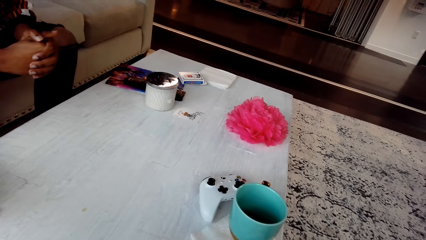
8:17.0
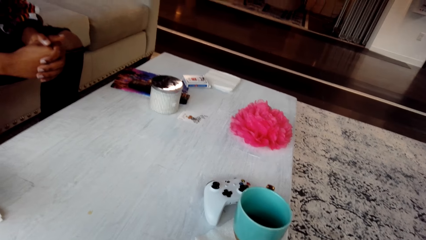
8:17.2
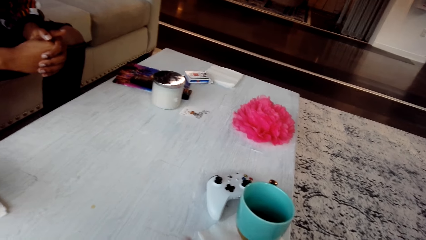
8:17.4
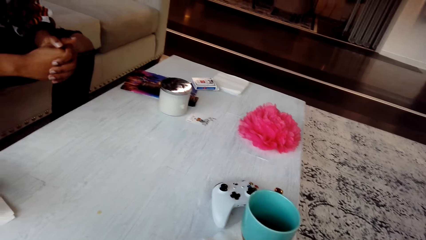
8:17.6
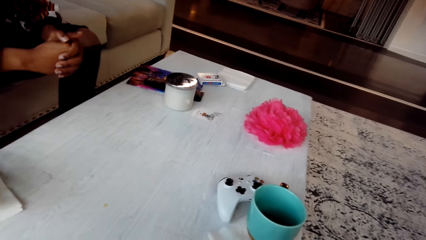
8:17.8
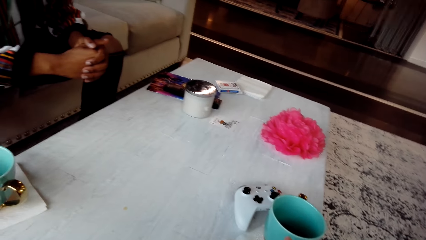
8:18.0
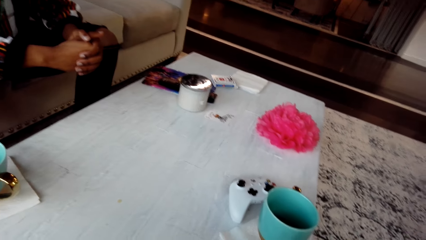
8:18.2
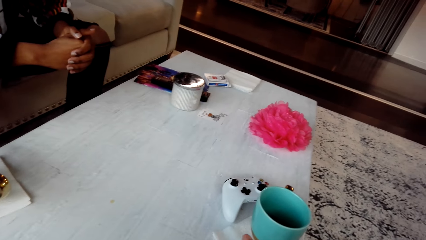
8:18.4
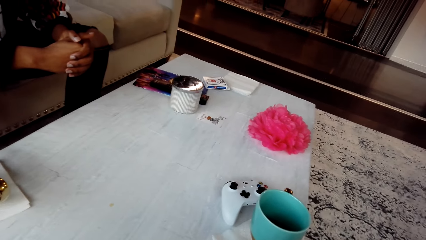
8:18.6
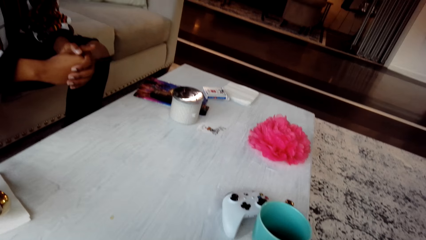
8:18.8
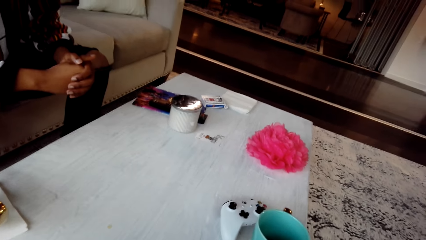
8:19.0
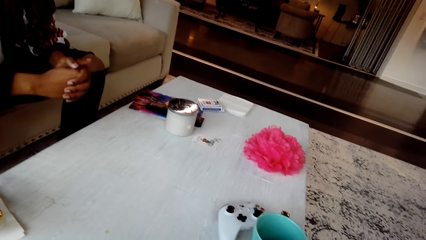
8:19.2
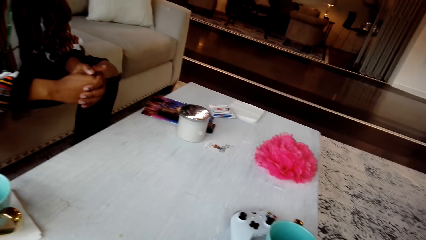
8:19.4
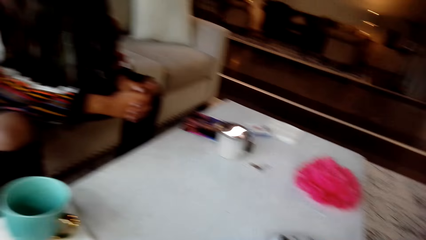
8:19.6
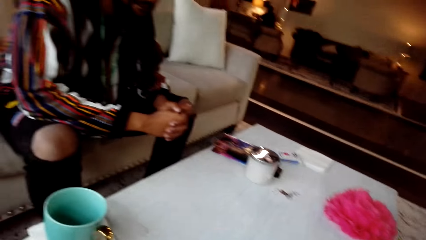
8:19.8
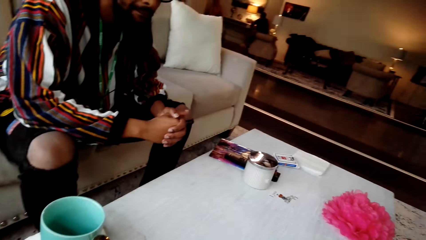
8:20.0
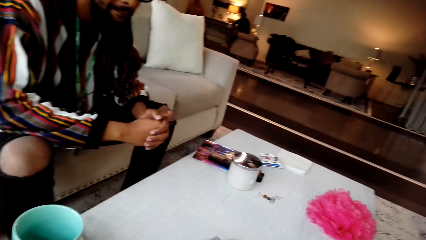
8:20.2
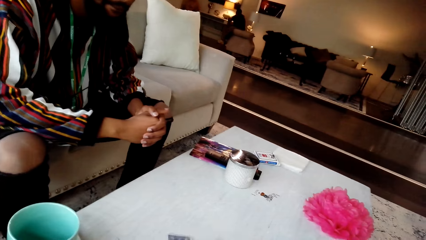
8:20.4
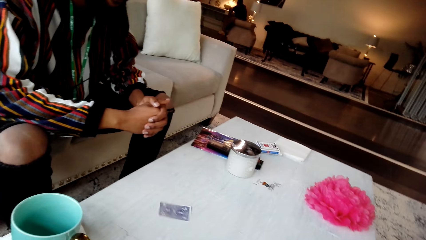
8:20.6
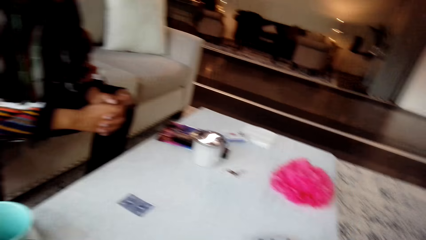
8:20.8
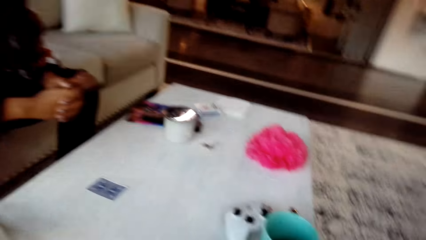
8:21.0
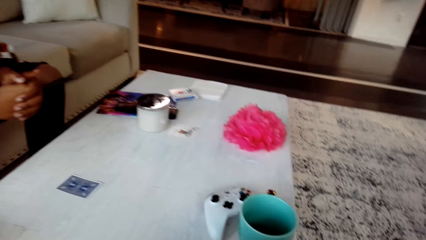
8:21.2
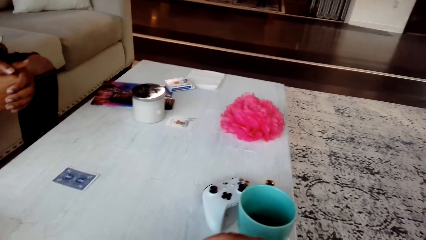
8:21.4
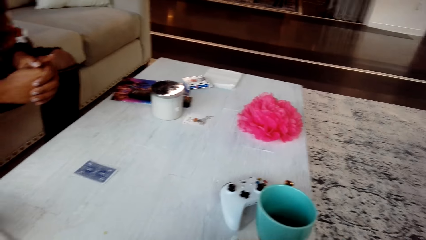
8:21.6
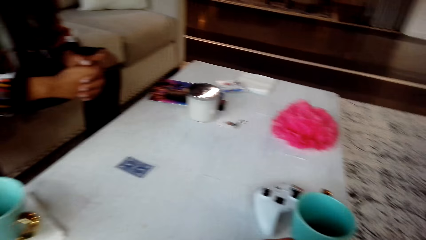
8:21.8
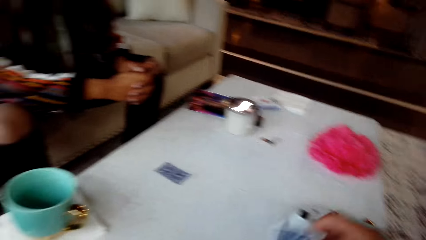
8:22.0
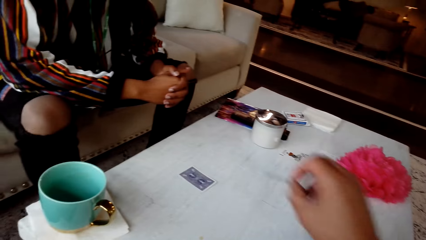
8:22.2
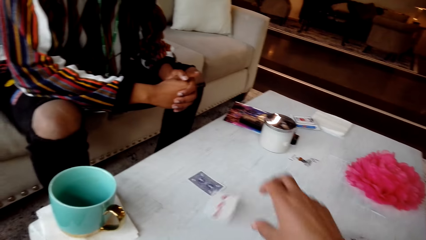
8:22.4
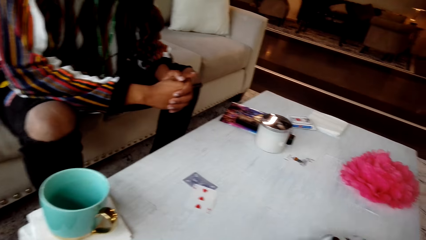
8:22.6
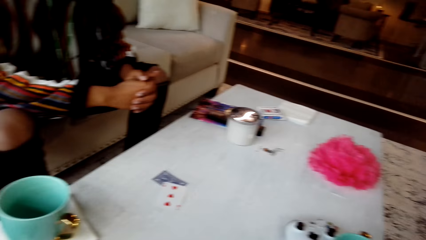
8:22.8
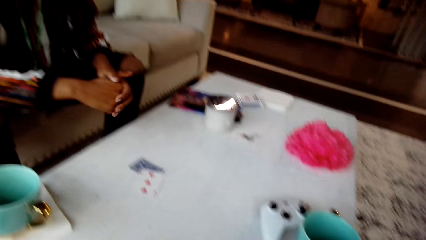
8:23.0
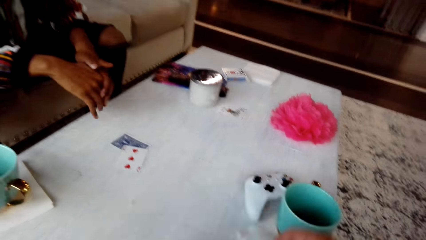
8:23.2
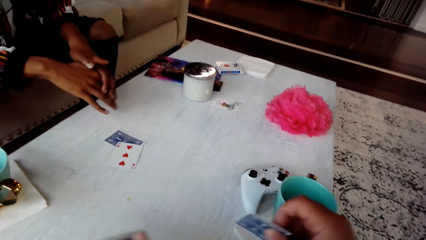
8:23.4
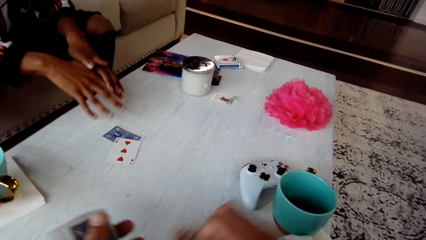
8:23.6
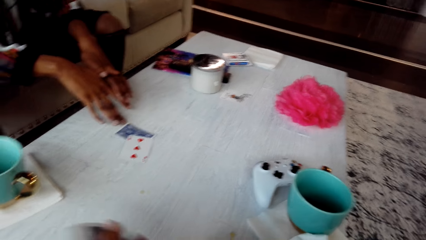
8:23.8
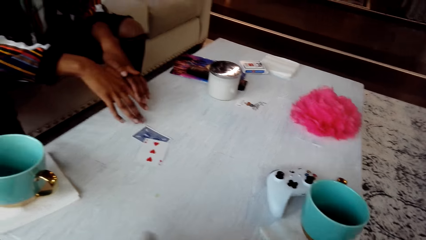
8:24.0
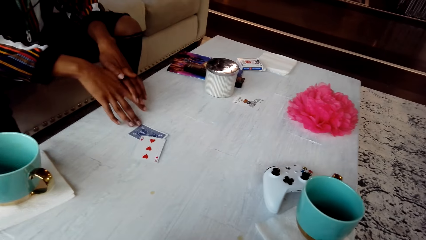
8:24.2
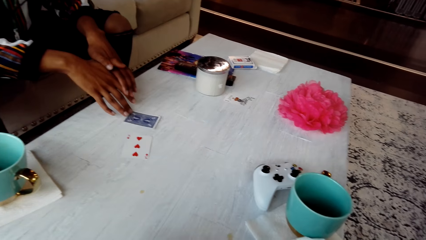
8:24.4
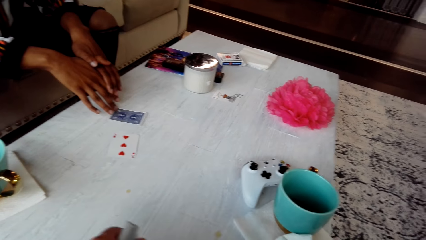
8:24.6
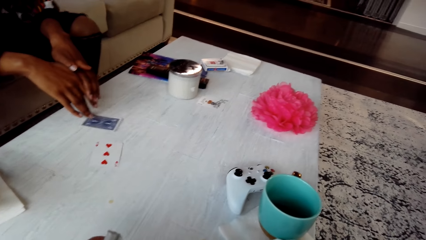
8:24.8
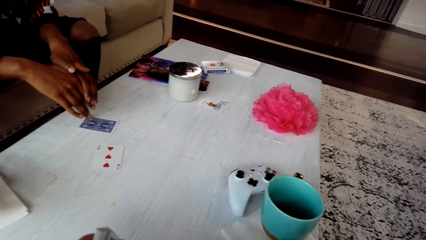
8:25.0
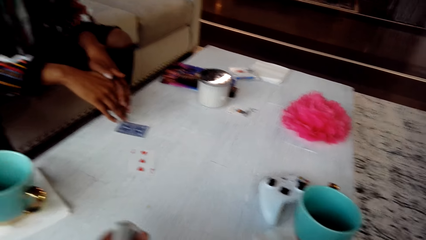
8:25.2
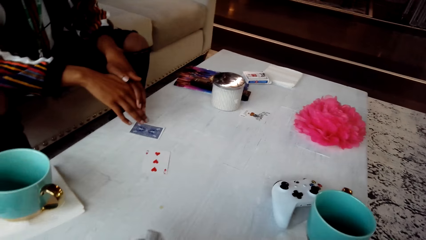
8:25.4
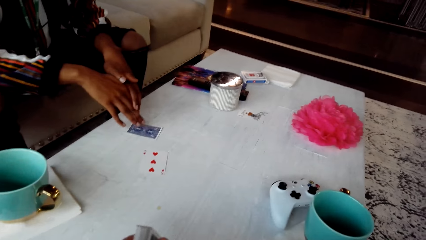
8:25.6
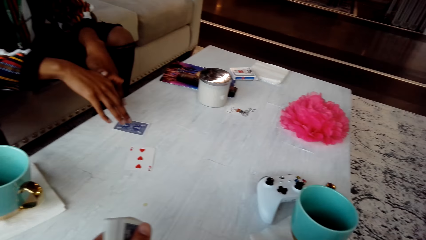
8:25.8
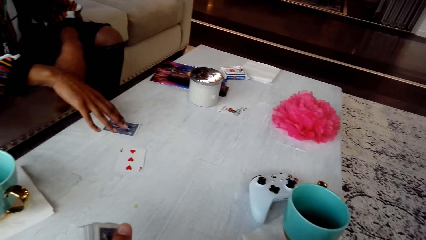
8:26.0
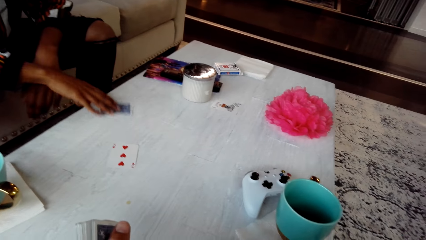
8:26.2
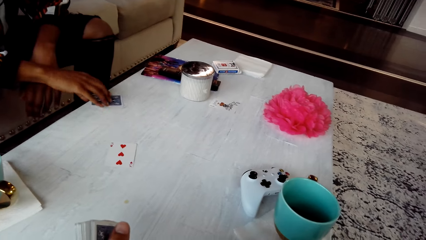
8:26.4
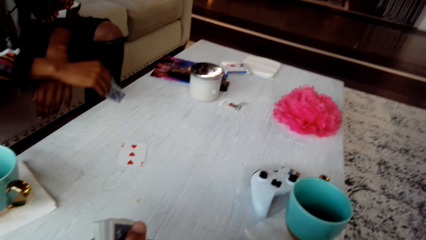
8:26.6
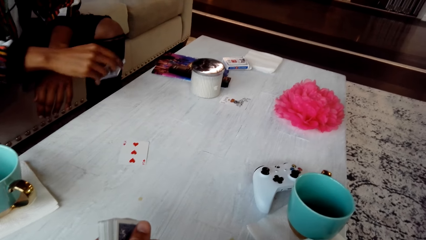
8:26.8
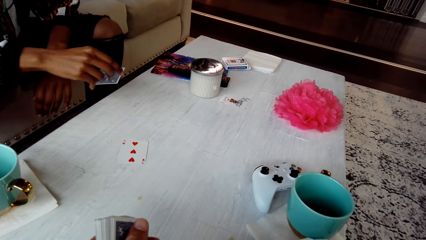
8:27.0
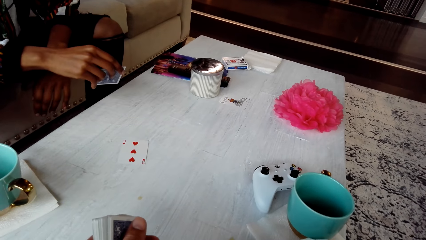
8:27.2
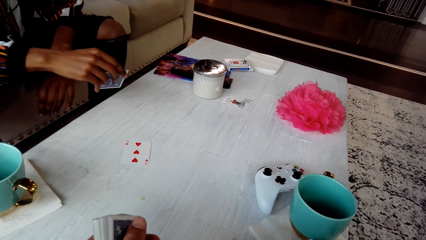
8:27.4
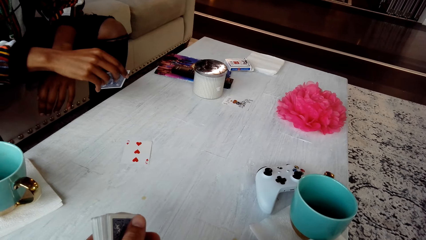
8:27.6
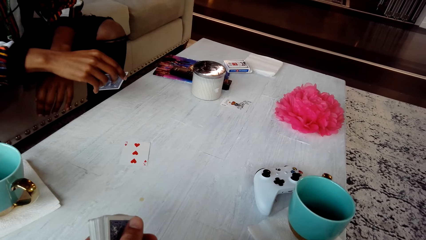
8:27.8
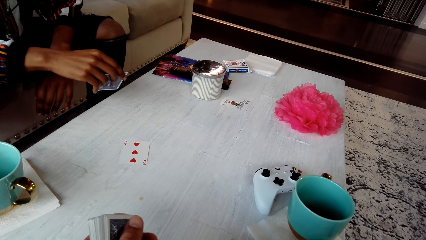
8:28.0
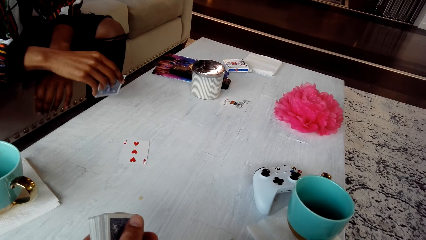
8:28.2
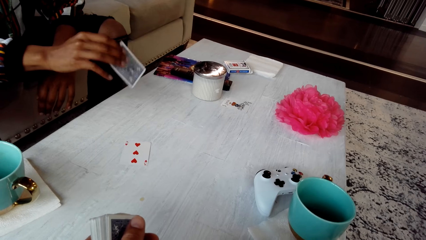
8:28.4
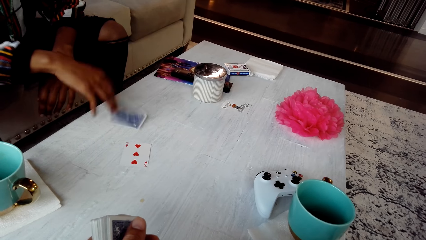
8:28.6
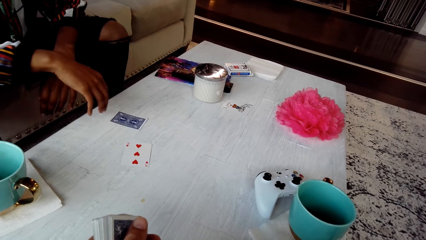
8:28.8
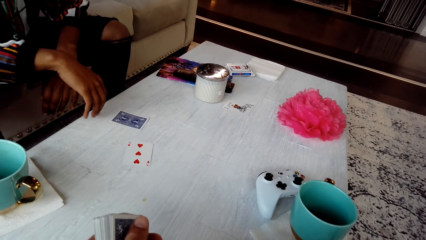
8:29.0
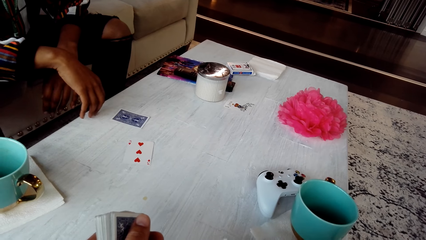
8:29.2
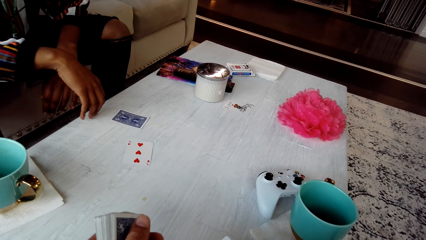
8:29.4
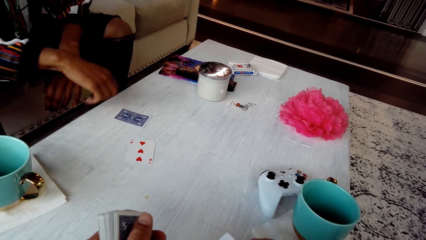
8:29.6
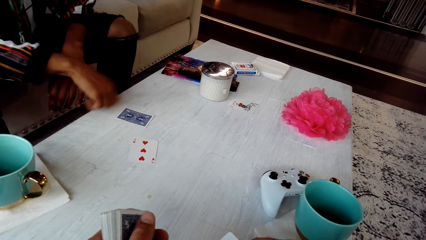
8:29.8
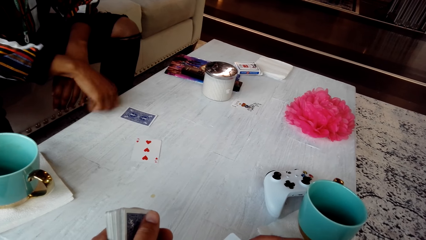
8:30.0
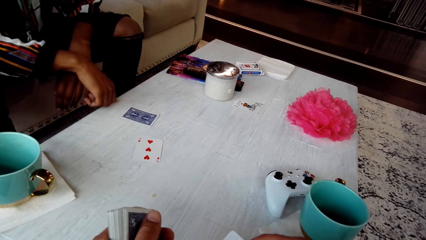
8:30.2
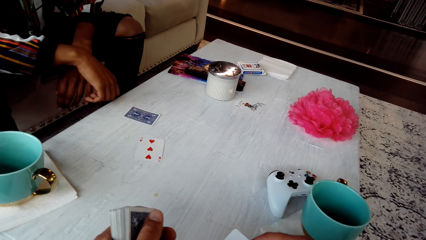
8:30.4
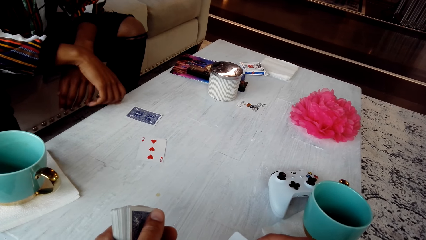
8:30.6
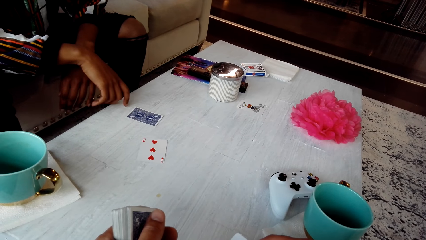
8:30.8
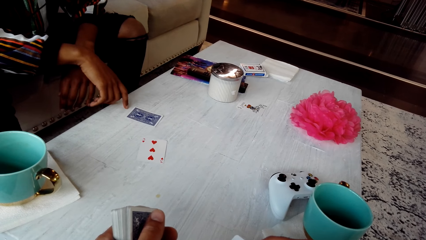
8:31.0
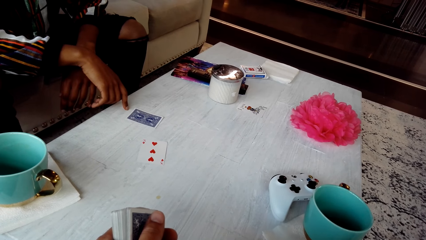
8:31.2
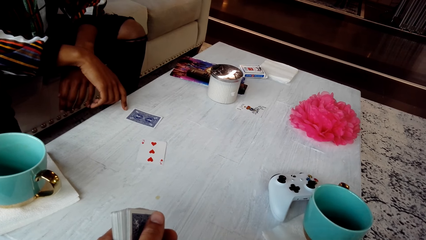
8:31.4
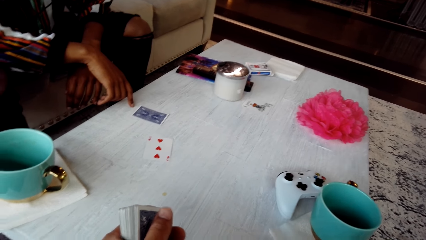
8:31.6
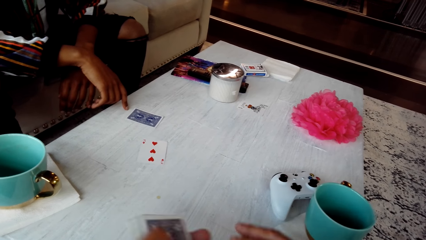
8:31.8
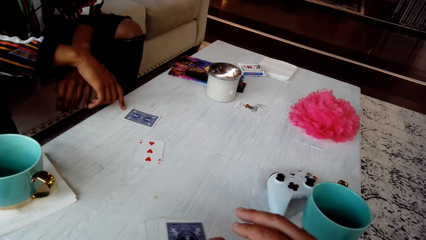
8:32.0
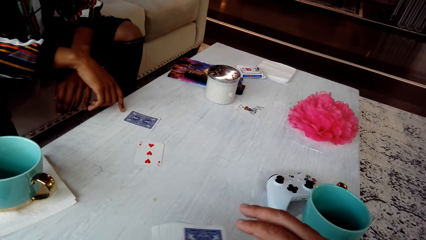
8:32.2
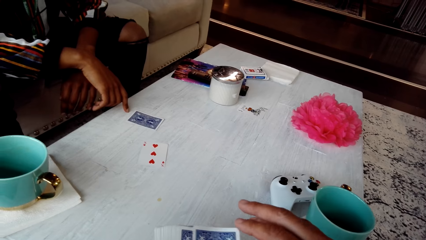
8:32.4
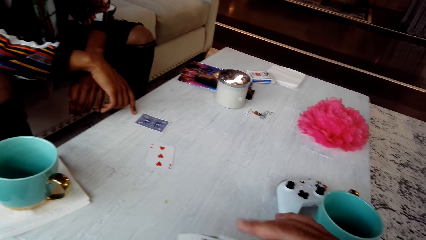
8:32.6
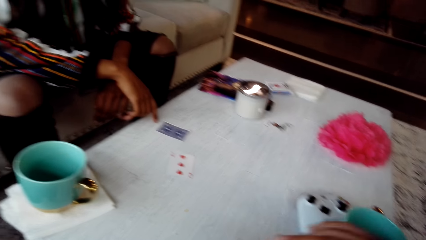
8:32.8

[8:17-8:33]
The camera wearer shuffles the cards. He converses with the man. He places a card on the table. He places another card on the table. The man responds to the camera wearer. He touches a card on the table. The camera wearer converses with the man. The man picks a card from the table. He checks the cards. The camera wearer converses with the man. He places a card on the table. The man drops a card. The camera wearer knocks on the table with his hand. He converses with the man.
